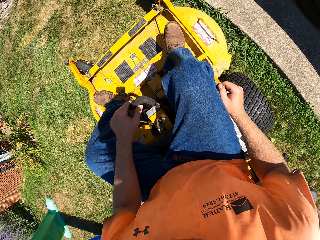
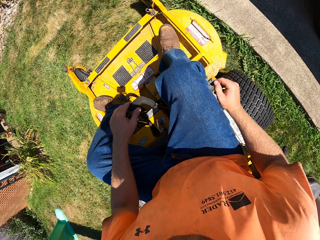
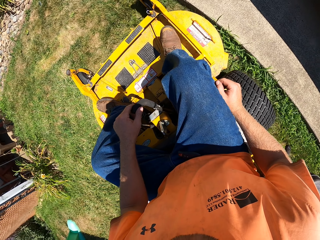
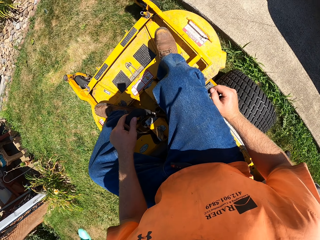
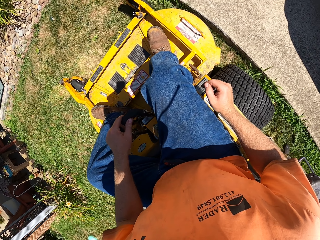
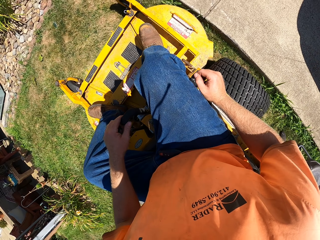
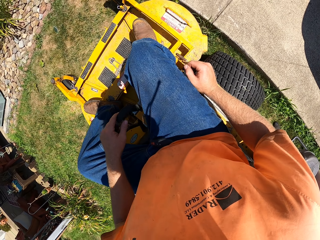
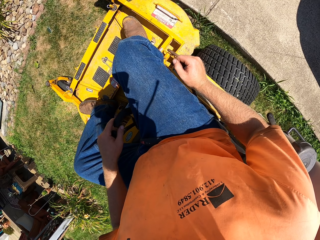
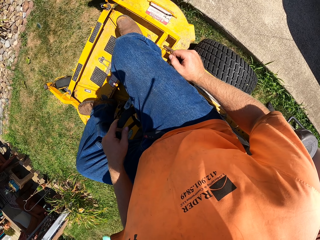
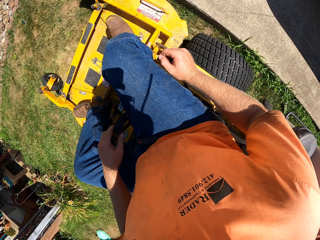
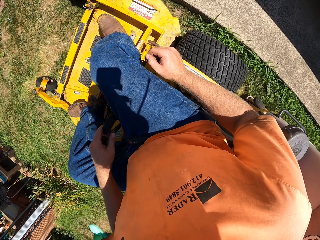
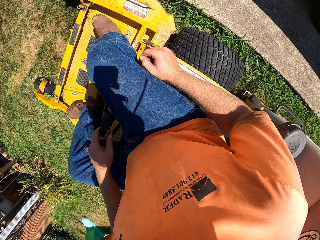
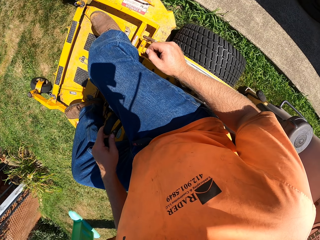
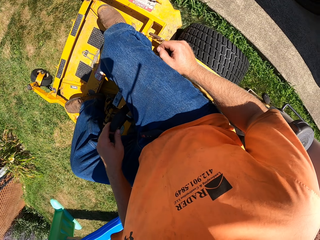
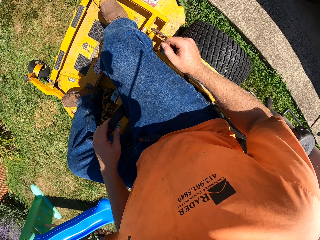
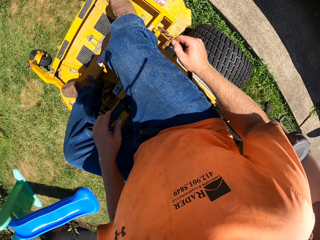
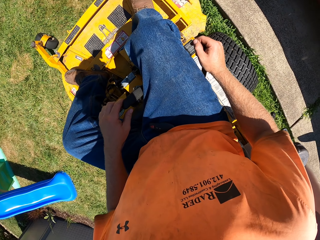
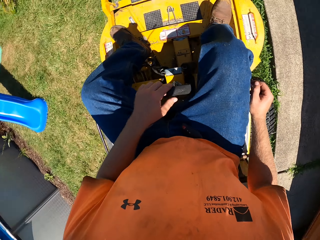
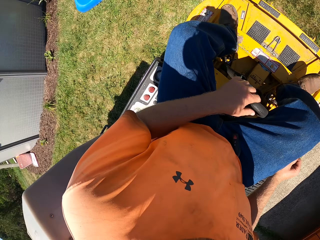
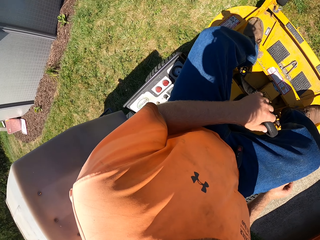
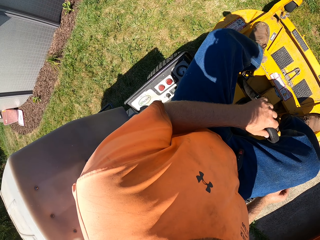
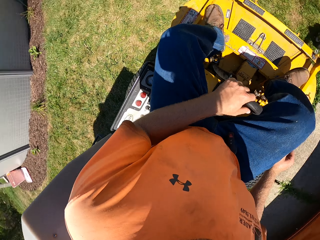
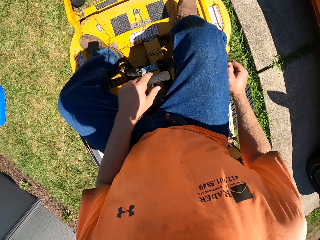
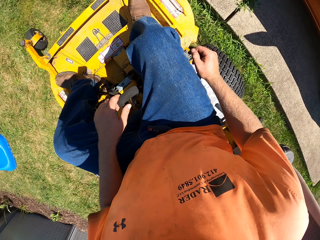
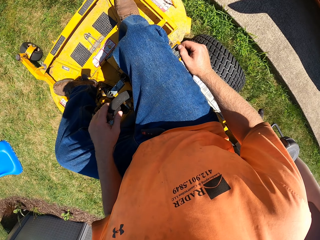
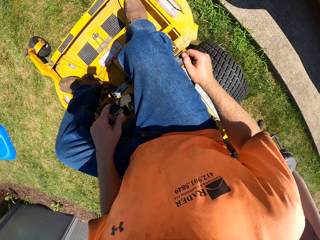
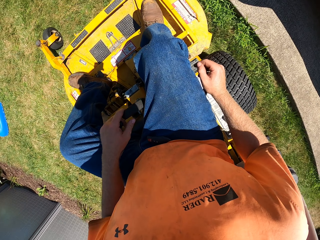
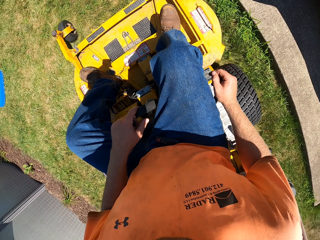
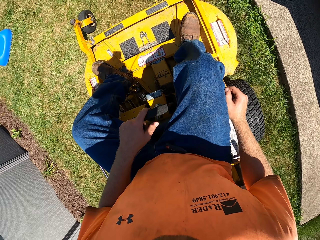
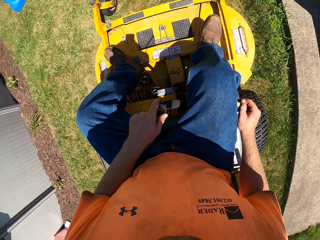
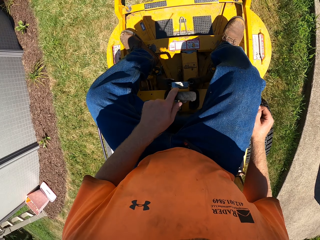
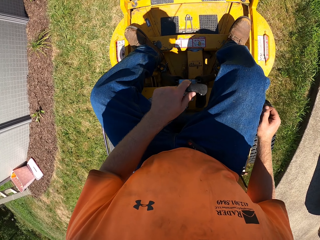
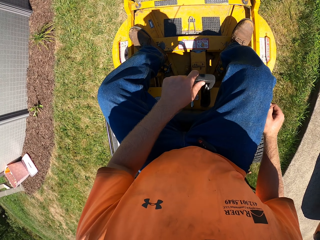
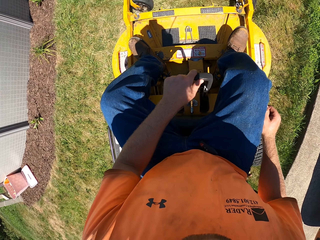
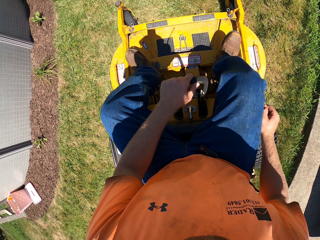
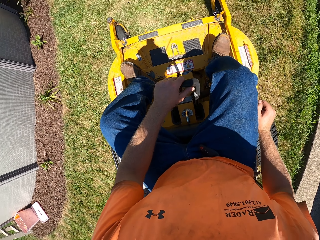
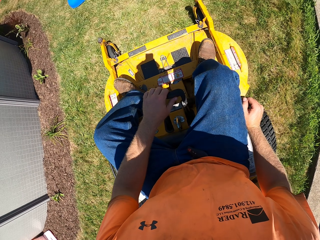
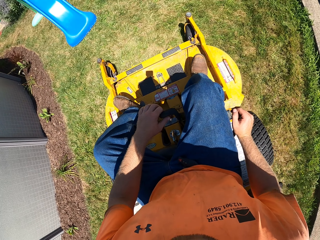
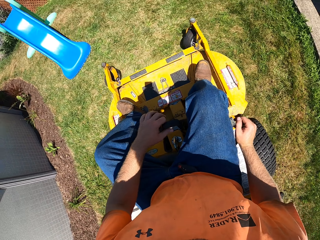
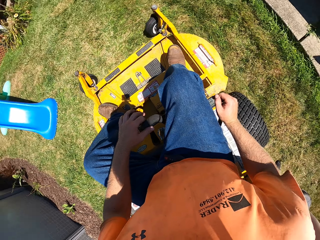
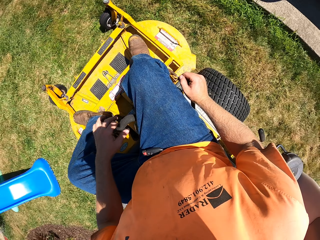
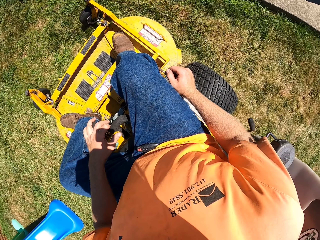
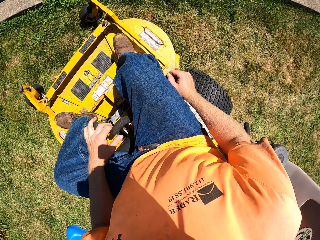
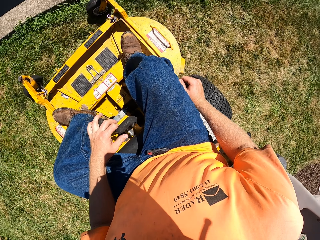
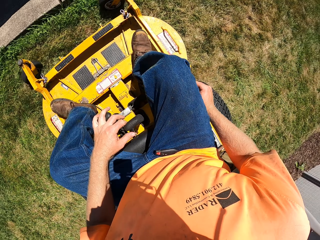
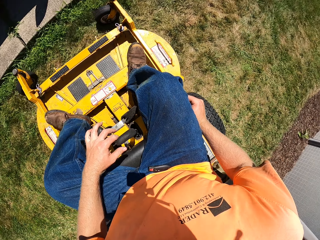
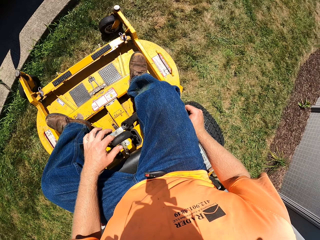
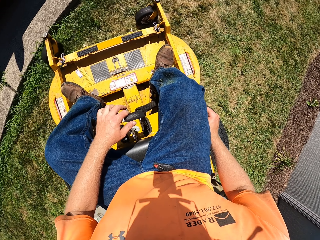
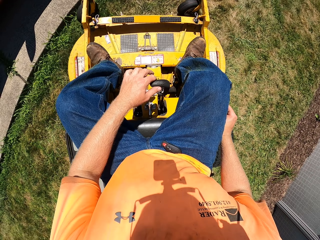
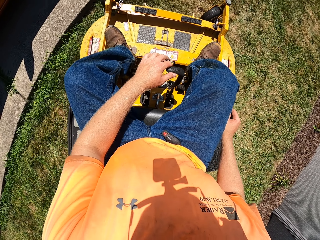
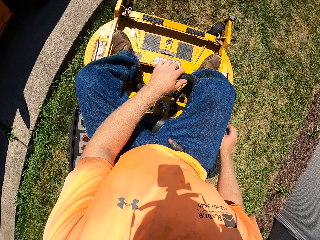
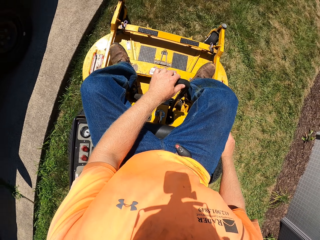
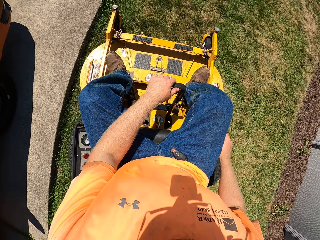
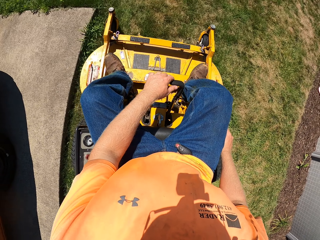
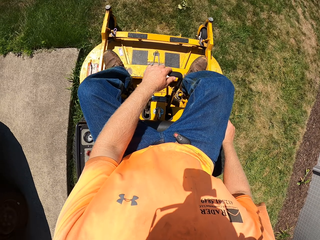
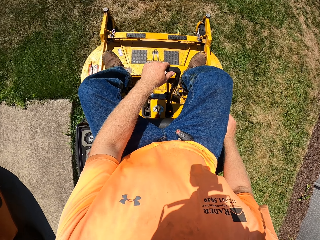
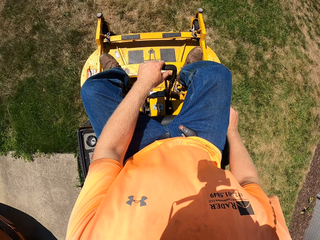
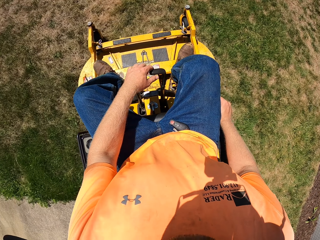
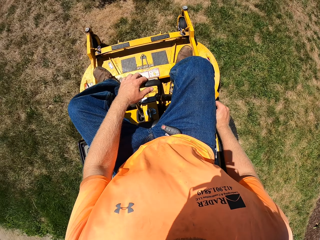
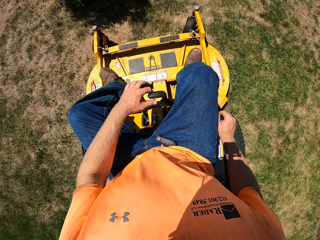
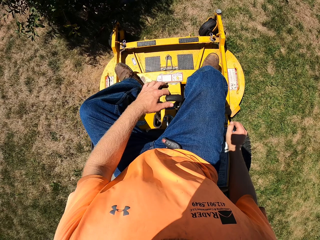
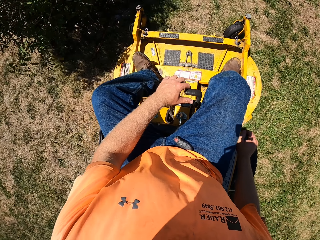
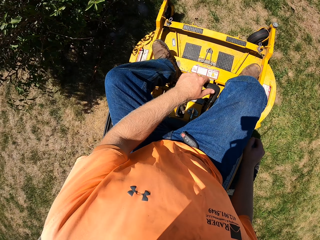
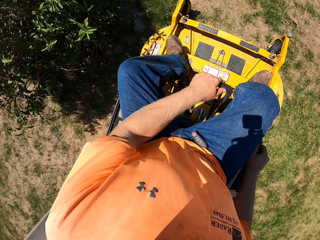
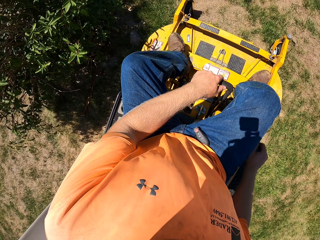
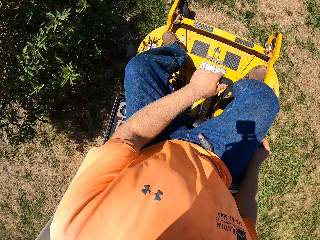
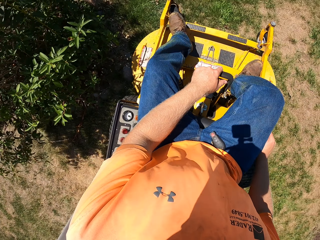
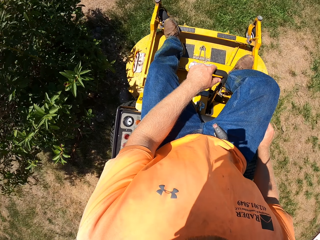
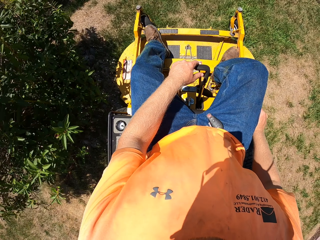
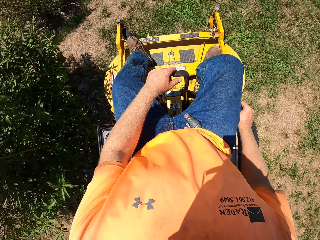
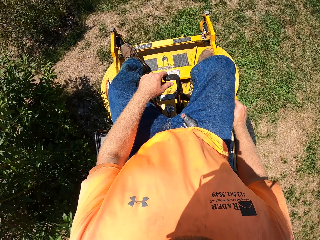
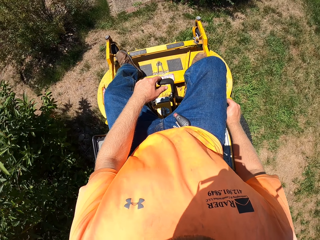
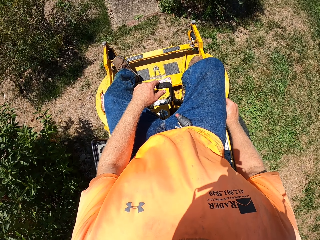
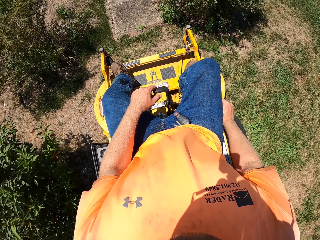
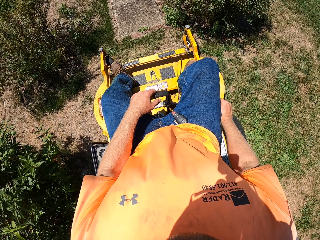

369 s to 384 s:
The camera wearer drives the lawn. They rotate the lawn. They drive the lawn.

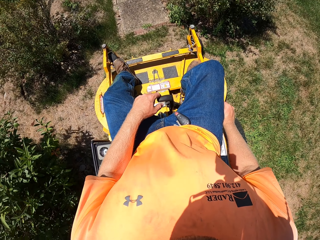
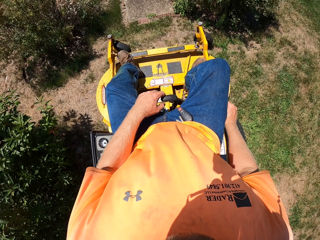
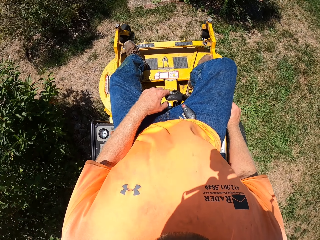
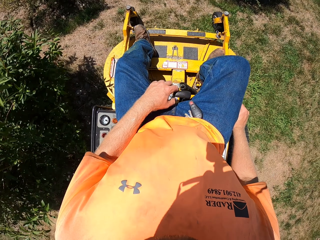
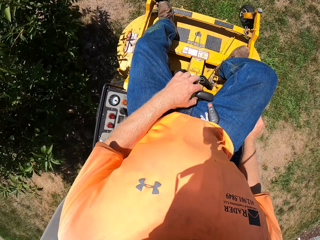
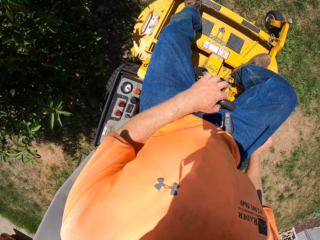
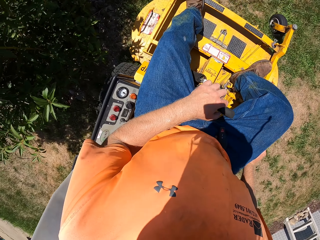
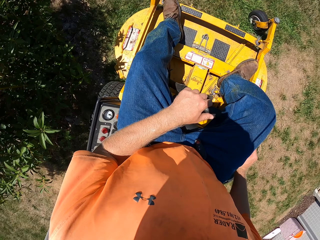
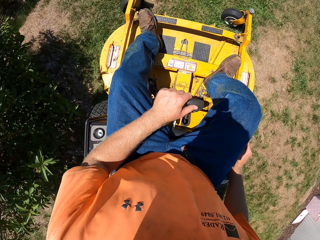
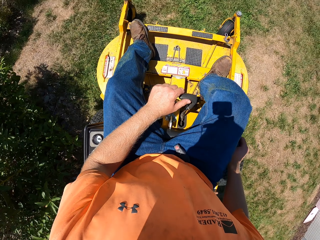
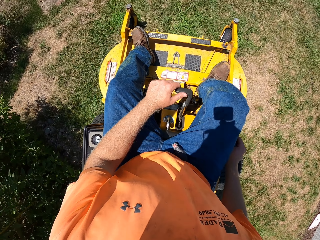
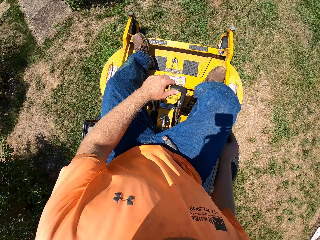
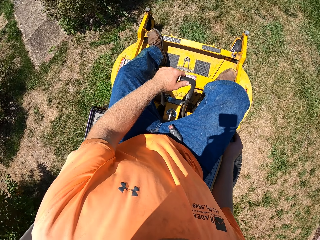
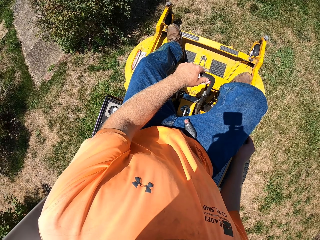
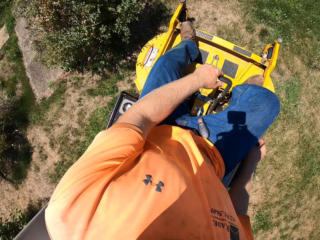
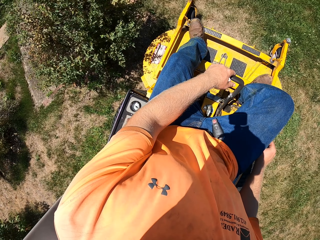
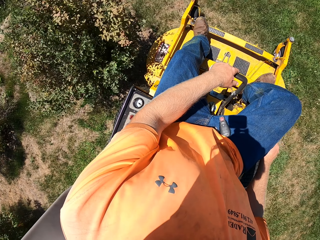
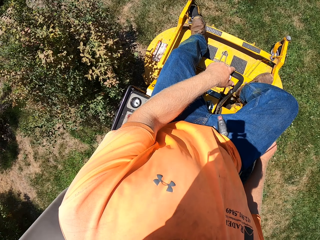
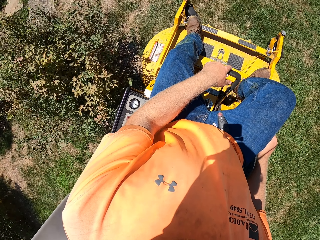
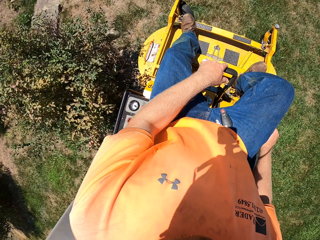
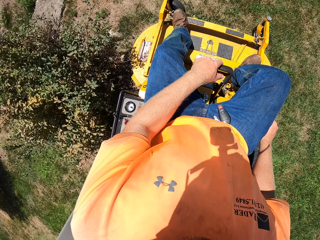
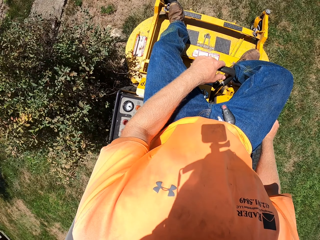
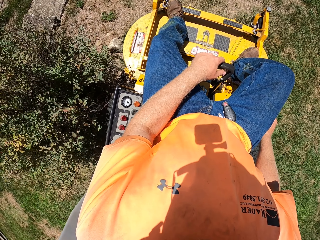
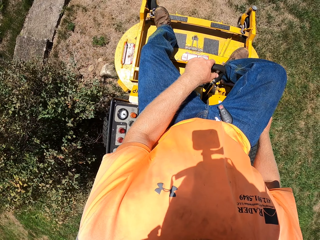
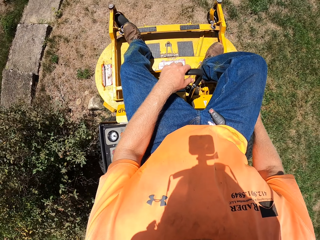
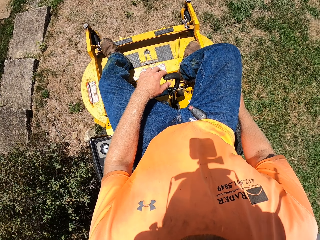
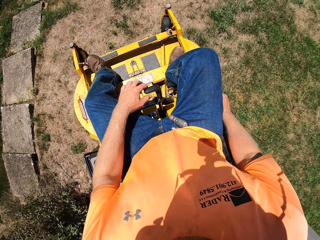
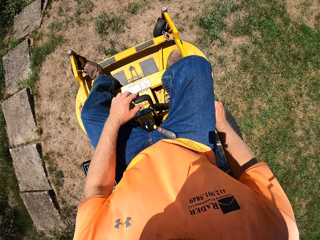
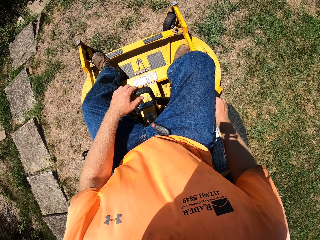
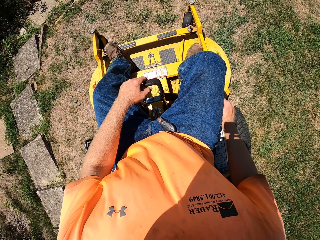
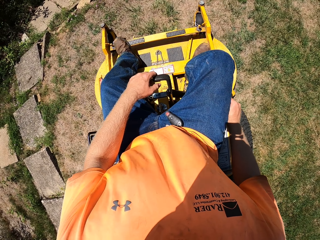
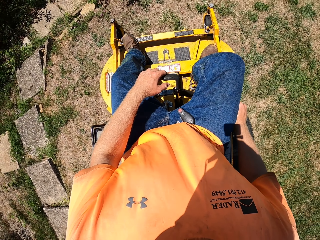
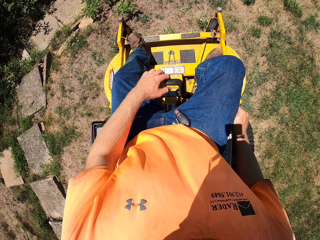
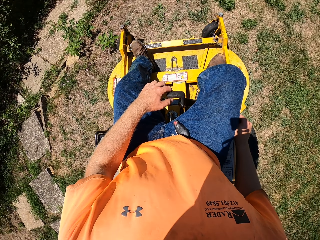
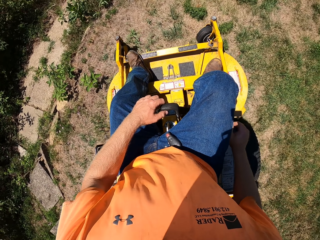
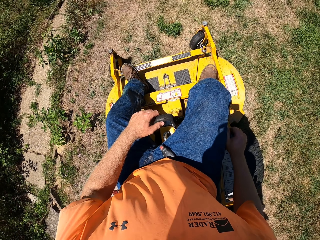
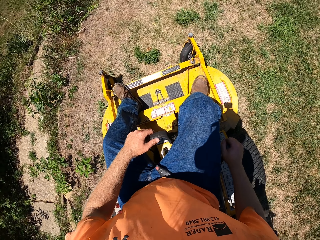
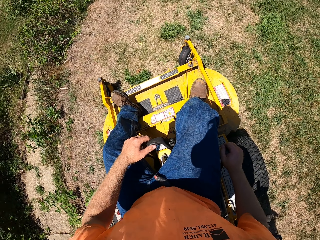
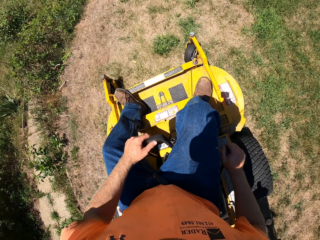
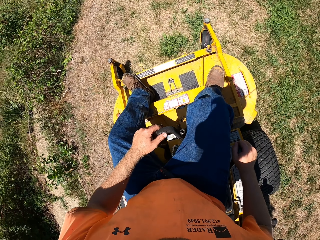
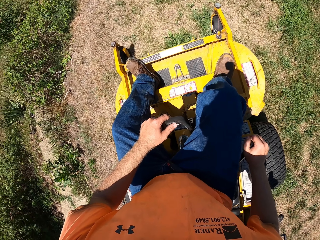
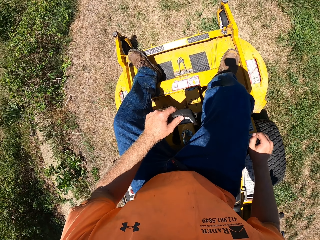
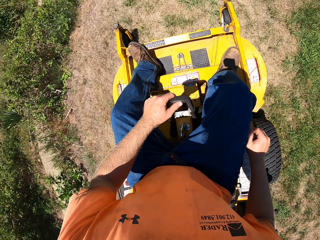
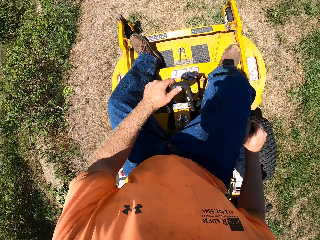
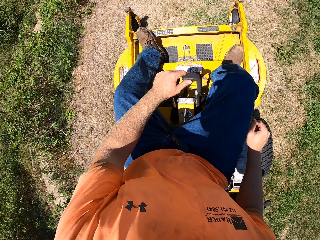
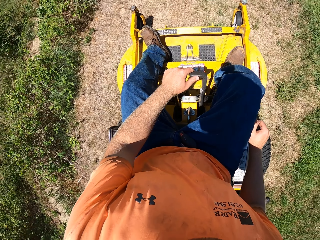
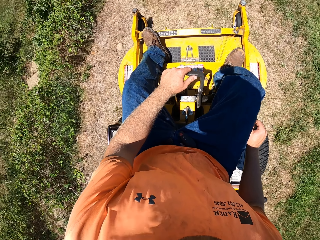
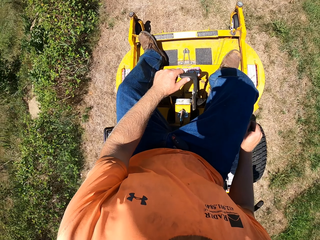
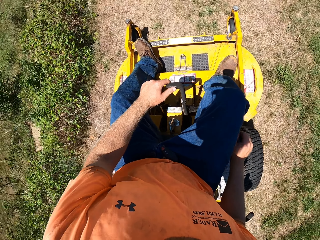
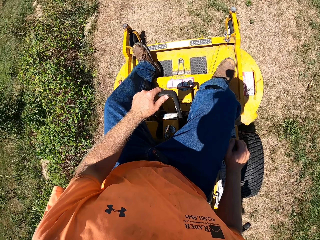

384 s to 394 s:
The camera wearer reverses the lawn. They drive the lawn.
